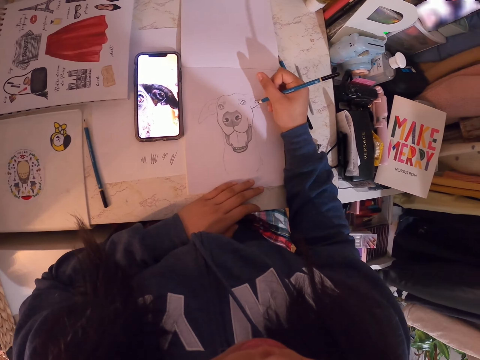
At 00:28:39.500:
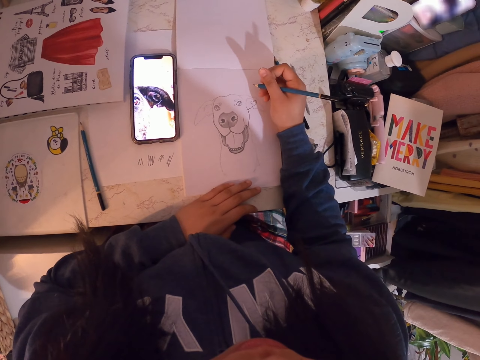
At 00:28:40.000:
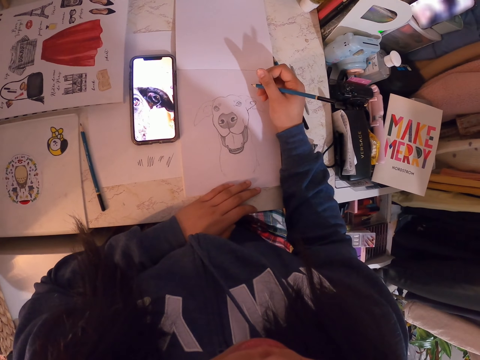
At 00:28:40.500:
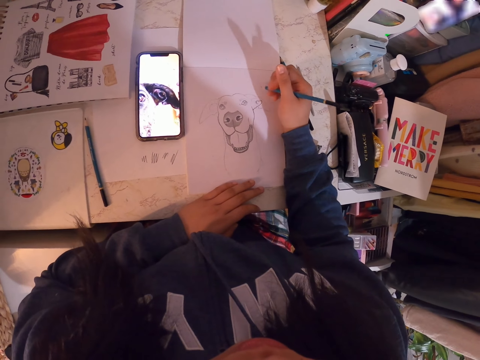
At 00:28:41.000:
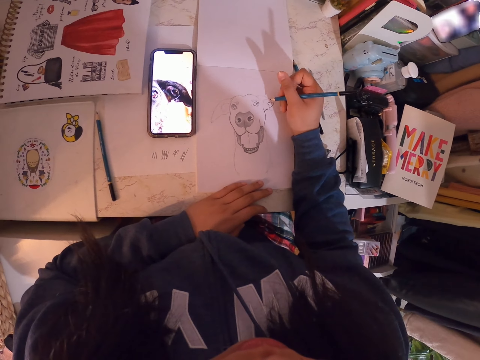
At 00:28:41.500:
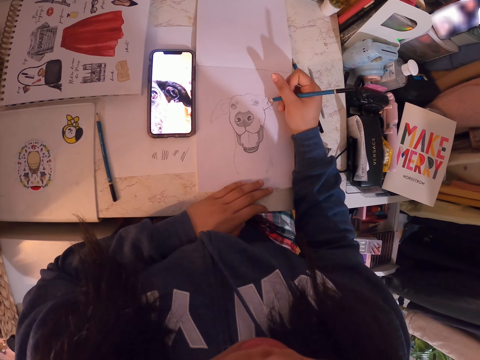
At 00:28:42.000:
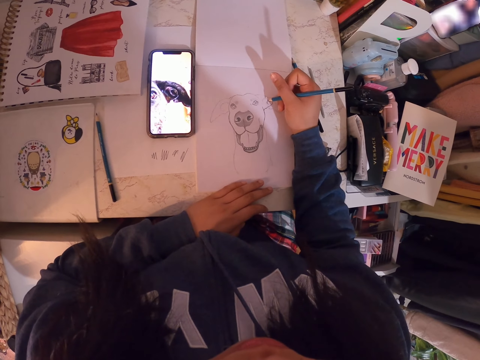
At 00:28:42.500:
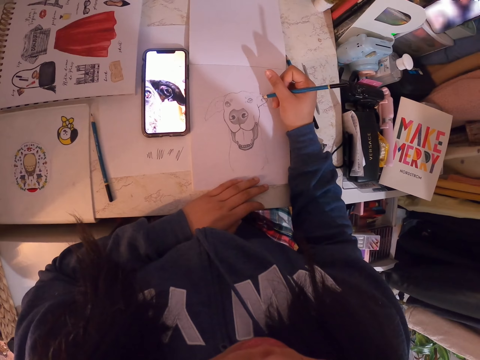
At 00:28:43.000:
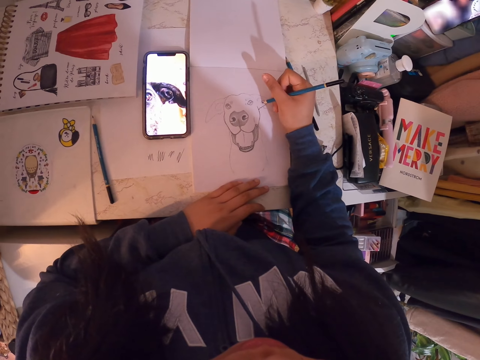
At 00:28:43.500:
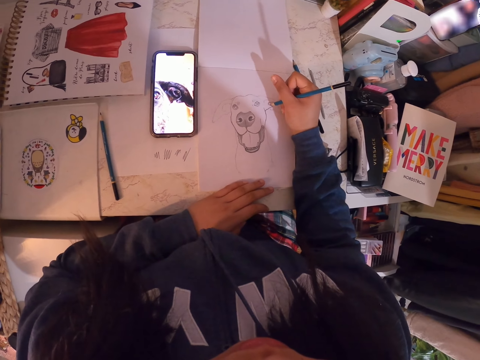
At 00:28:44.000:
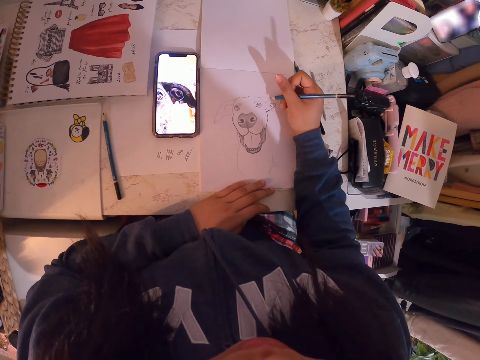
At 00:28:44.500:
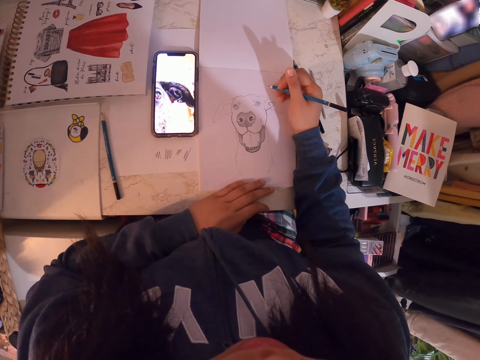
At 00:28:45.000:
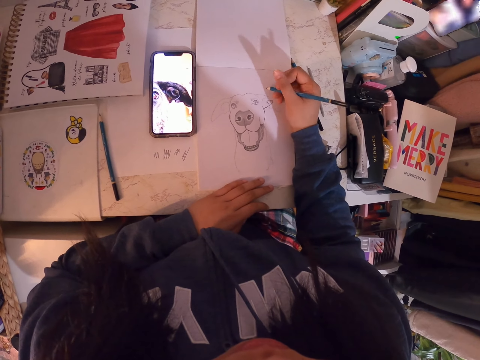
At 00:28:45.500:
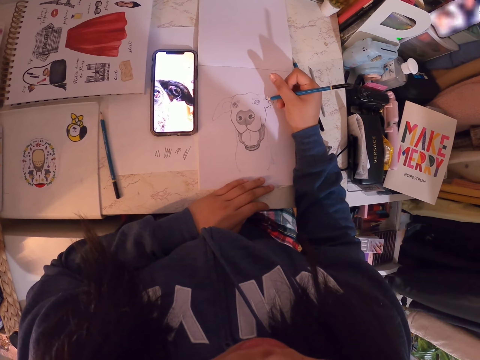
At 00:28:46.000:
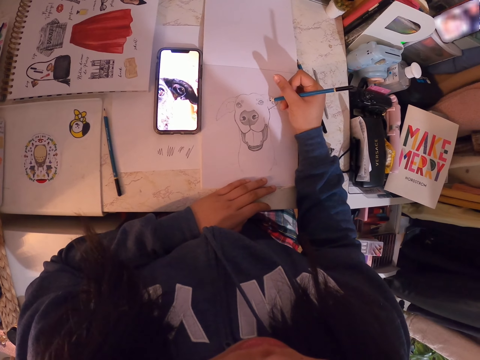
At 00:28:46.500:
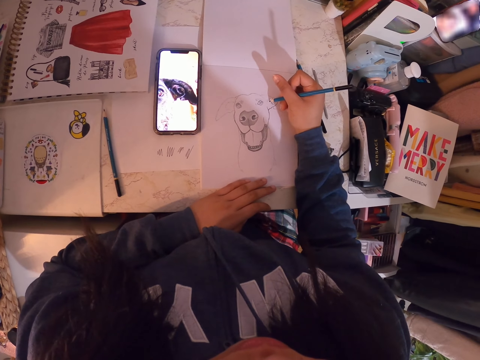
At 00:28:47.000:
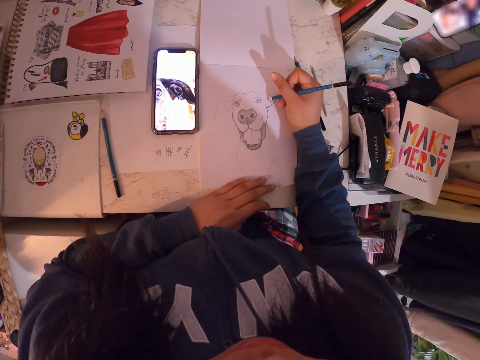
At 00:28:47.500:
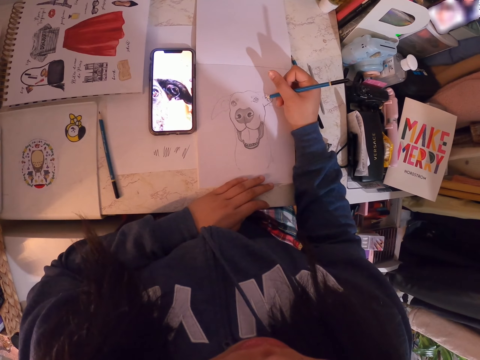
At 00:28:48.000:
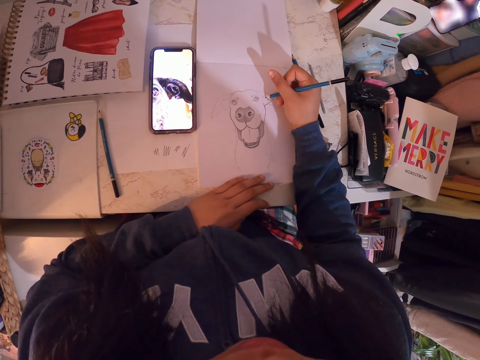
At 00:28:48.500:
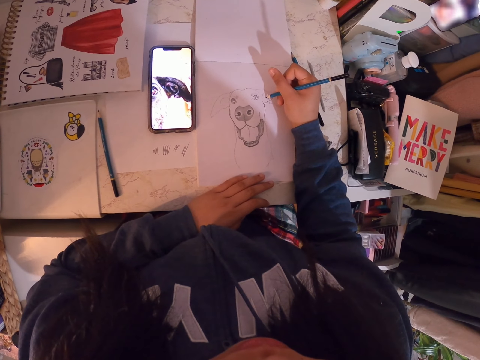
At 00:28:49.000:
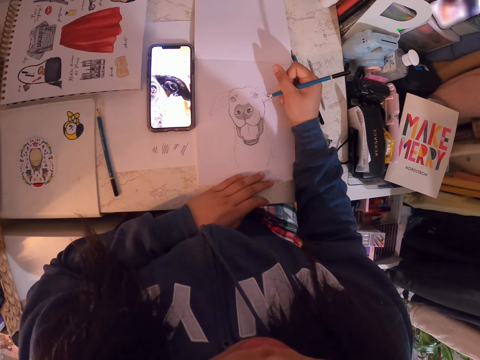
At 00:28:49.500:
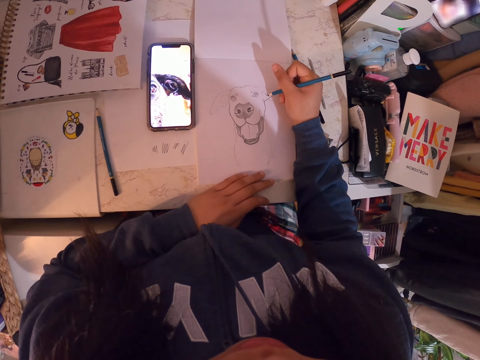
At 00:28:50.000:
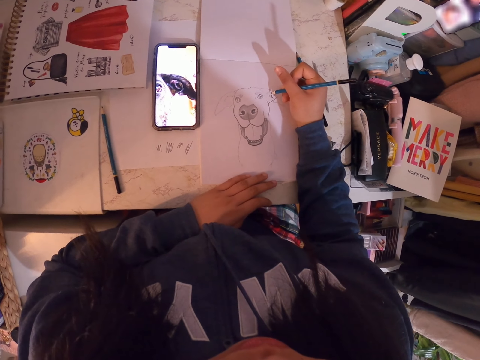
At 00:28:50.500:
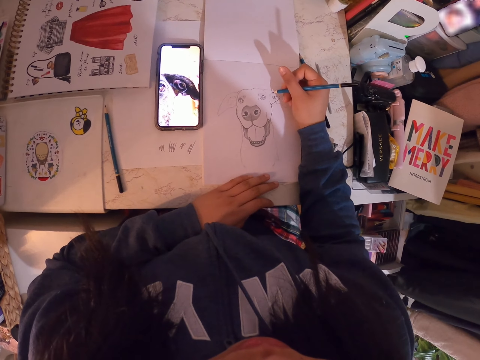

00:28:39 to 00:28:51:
The camera wearer holds the pencil. They draw on the book. They hold the pencil. They draw on the book.

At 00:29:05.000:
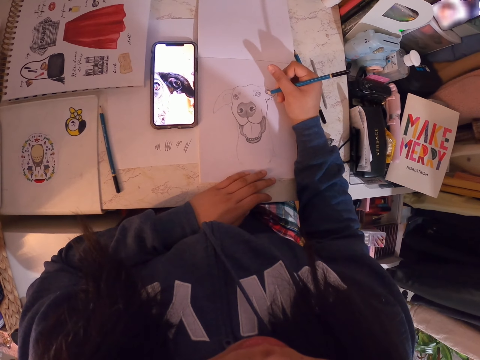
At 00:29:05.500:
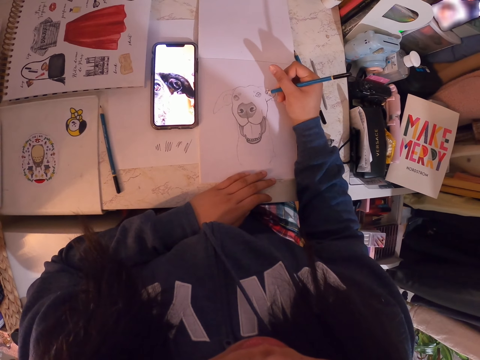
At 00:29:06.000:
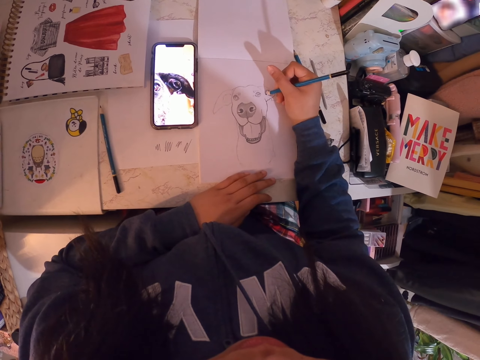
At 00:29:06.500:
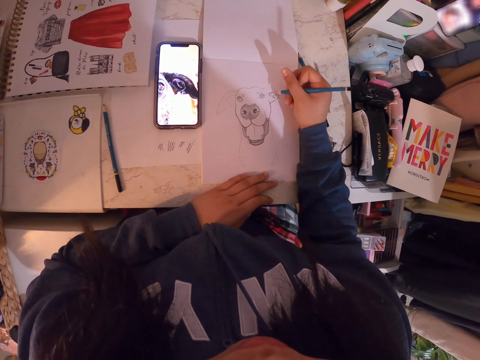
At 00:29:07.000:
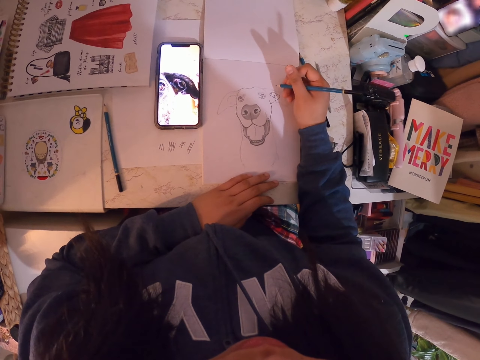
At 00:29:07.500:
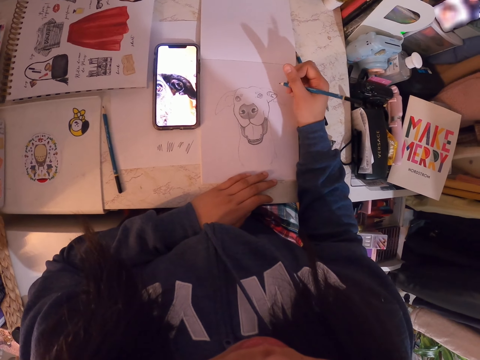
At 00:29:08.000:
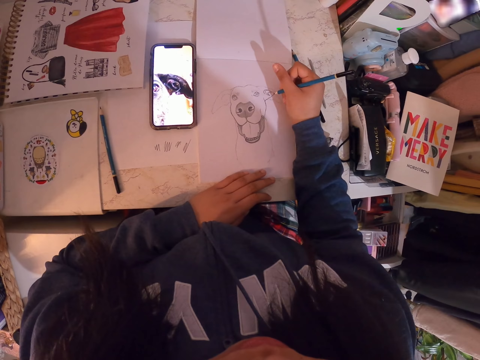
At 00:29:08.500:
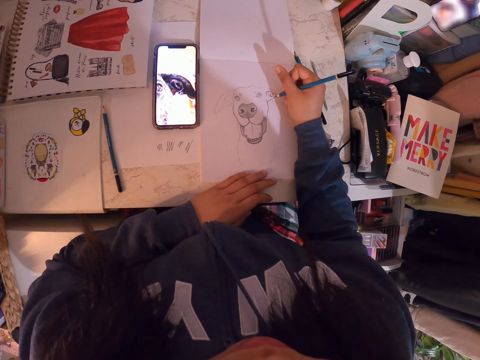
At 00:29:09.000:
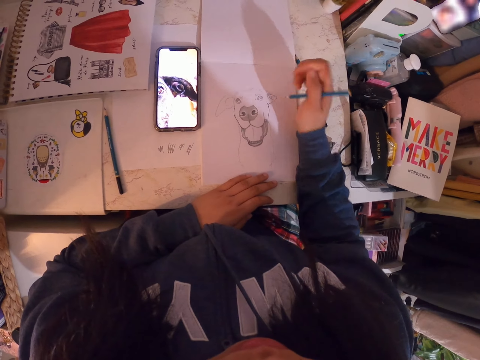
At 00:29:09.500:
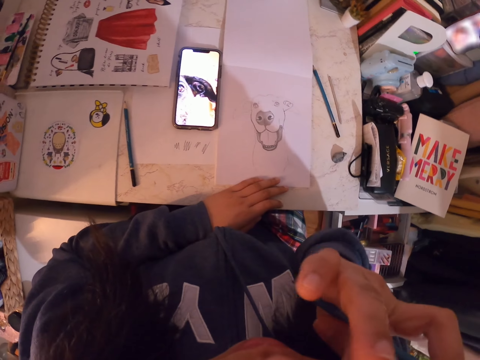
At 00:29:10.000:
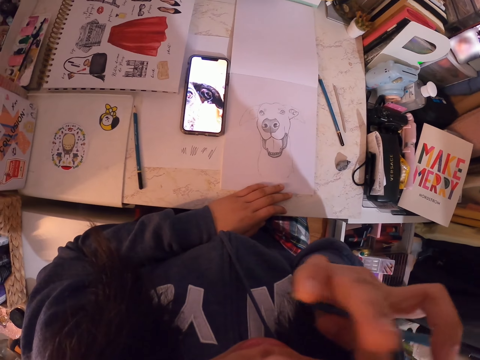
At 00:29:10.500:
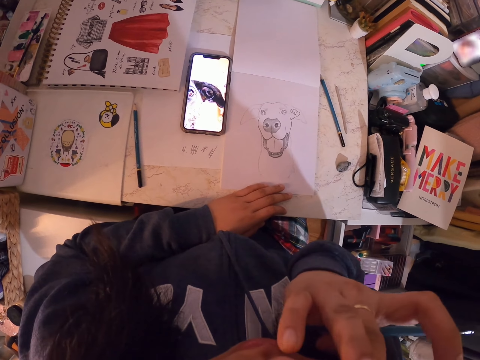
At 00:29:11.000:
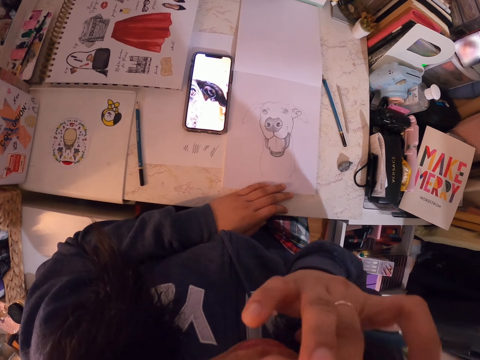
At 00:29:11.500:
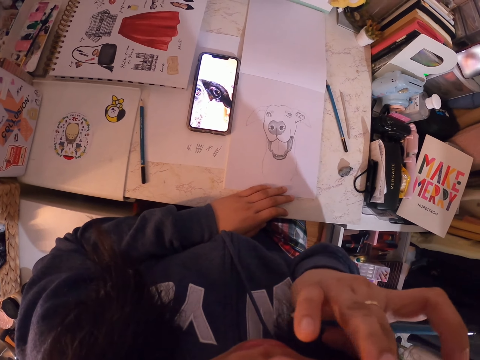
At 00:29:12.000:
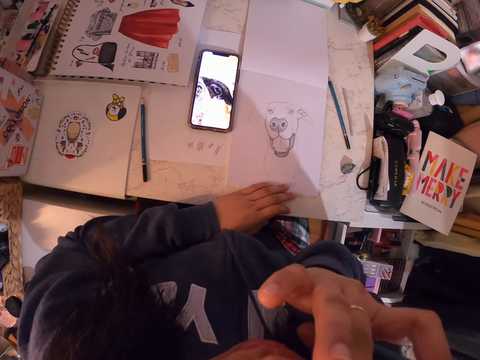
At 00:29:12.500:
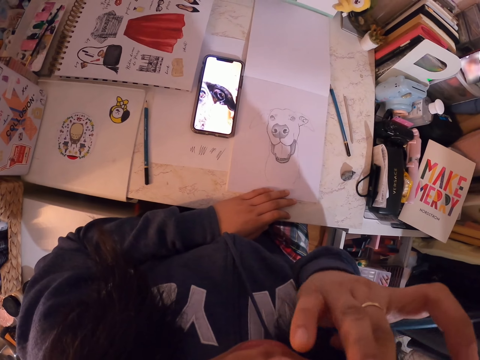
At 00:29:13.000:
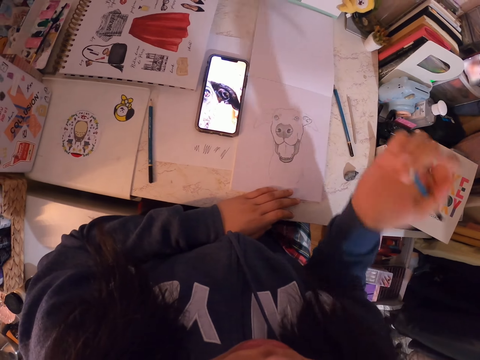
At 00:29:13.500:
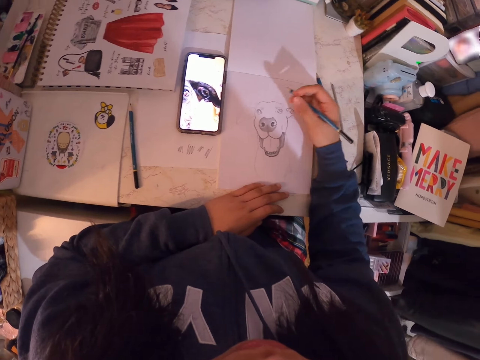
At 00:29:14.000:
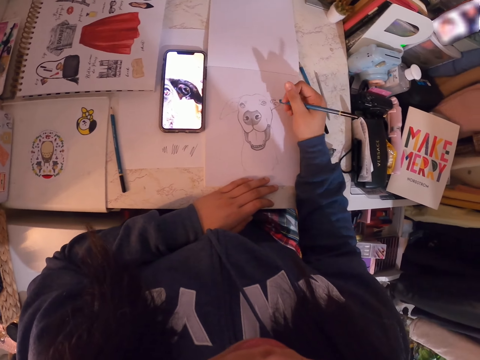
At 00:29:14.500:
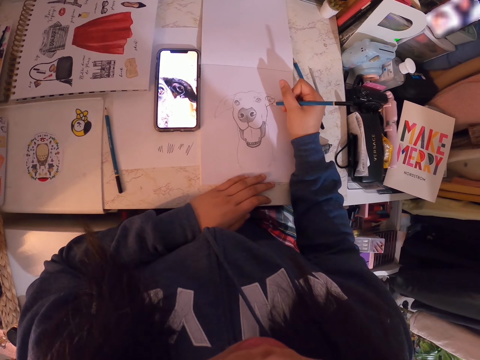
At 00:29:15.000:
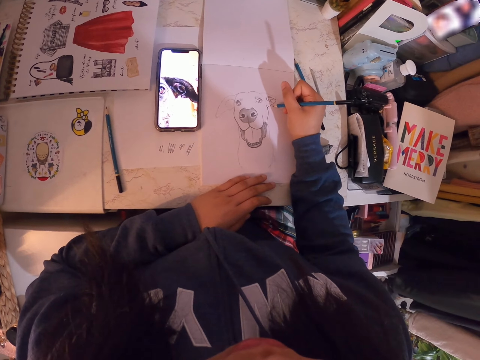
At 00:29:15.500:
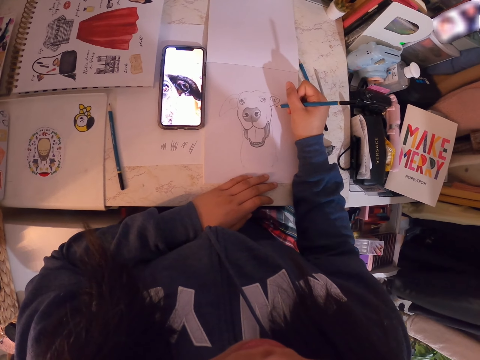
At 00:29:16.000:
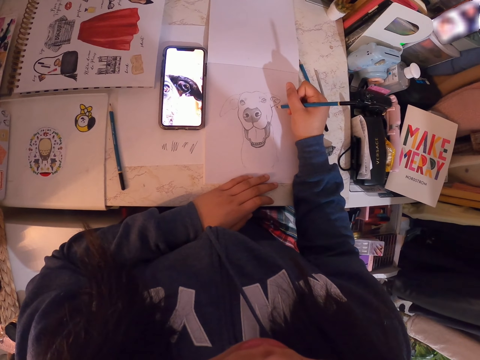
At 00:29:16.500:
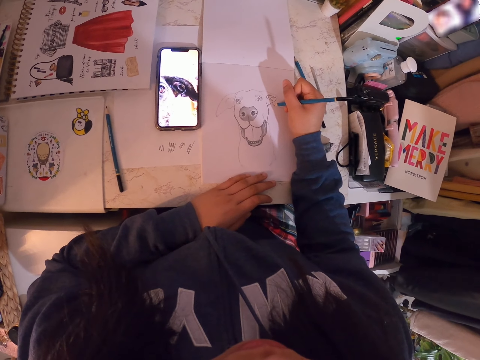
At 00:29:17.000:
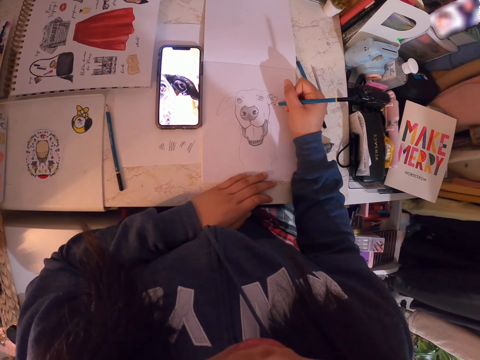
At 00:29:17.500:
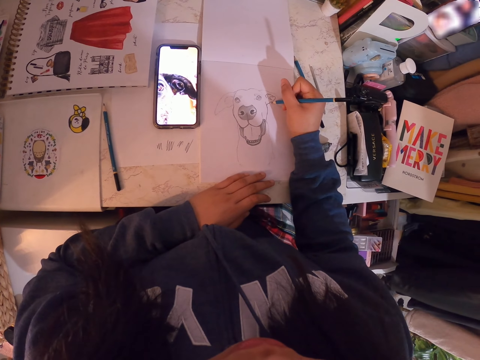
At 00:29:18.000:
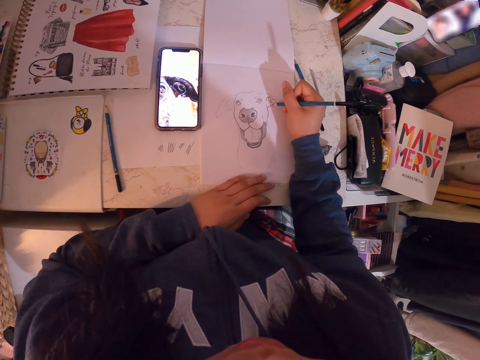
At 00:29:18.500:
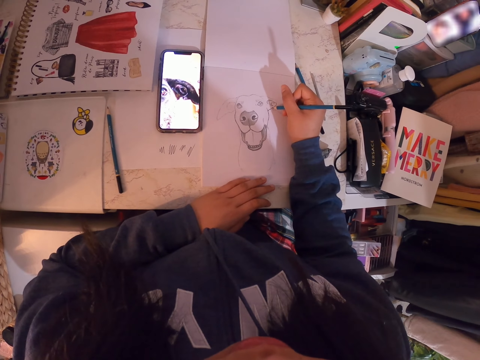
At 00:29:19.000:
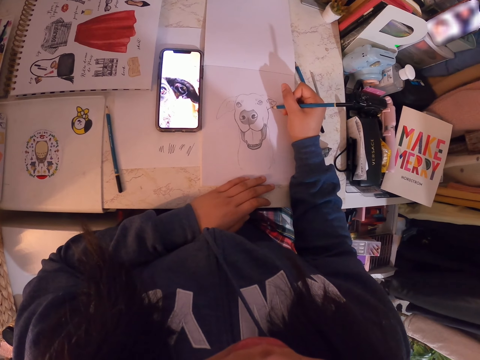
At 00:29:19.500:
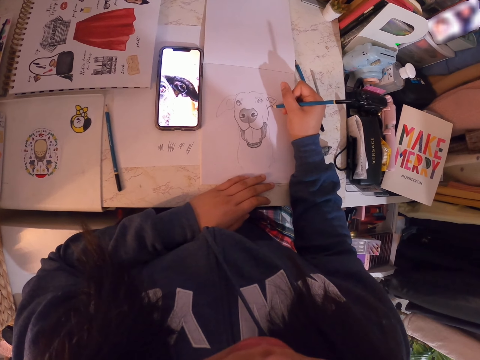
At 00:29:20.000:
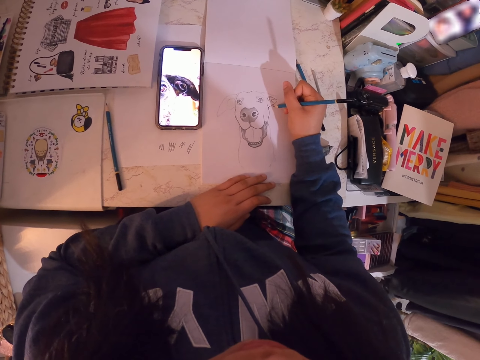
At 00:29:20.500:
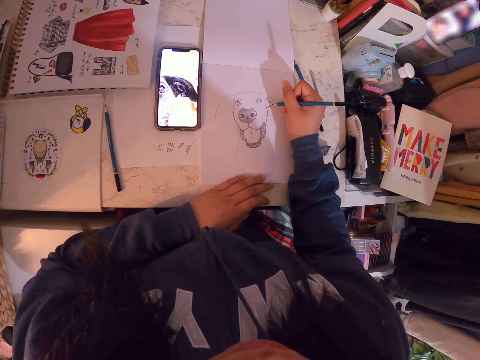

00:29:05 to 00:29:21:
The camera wearer adjusts the art pencil. She holds the pencil. She scratches her face. She draws on the book. She lifts the hand. She moves the right hand. She holds the pencil. She draws in the art book with the art pencil.
